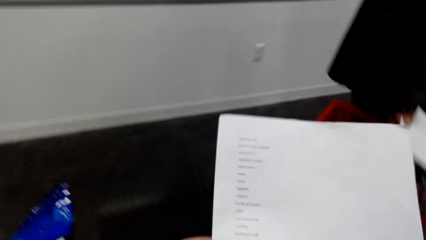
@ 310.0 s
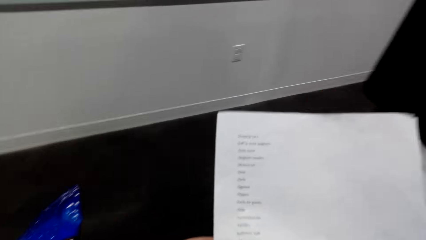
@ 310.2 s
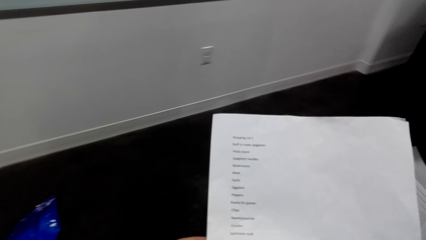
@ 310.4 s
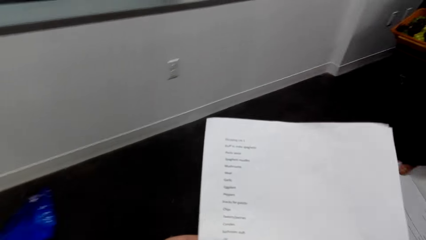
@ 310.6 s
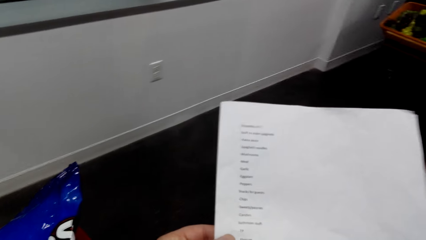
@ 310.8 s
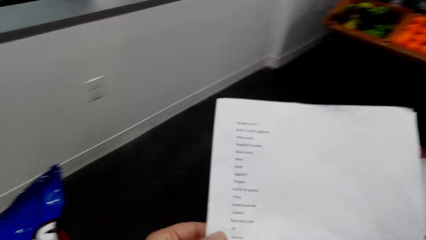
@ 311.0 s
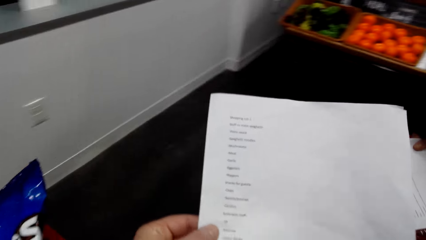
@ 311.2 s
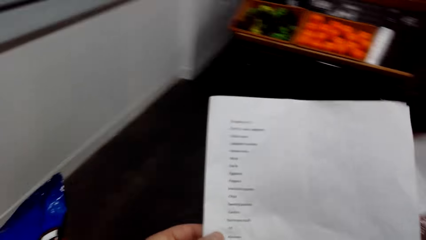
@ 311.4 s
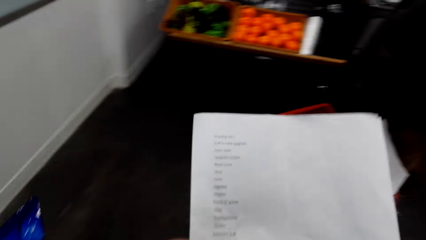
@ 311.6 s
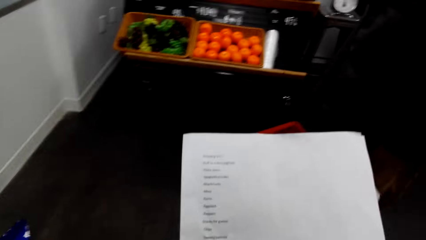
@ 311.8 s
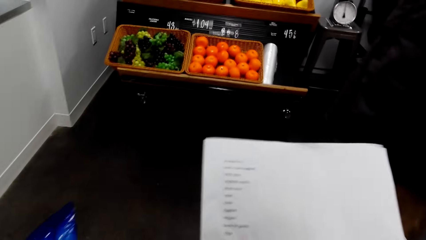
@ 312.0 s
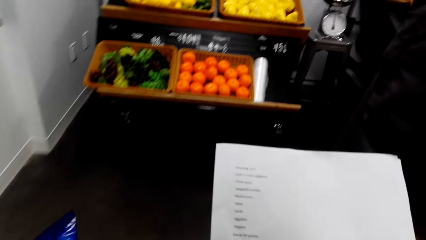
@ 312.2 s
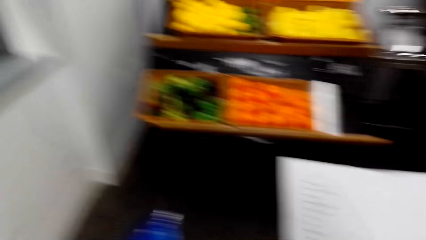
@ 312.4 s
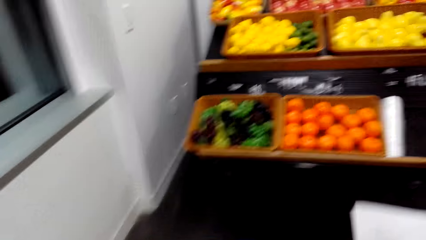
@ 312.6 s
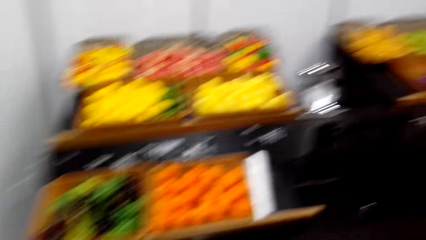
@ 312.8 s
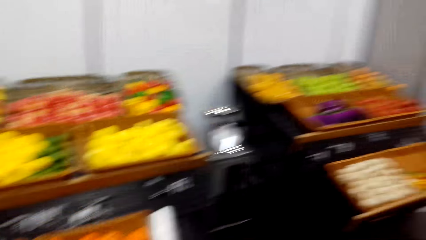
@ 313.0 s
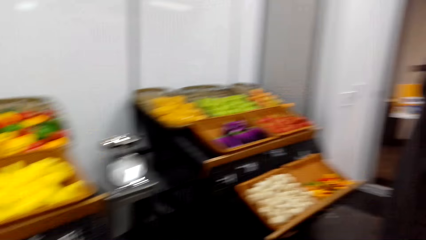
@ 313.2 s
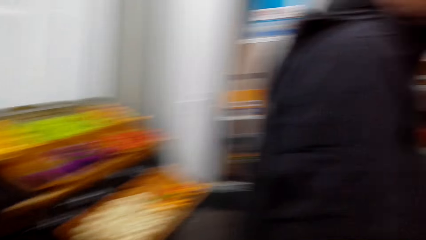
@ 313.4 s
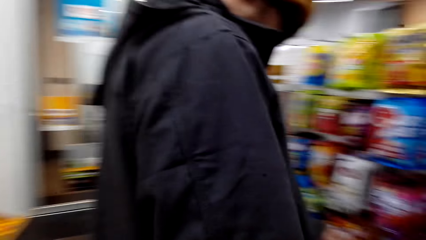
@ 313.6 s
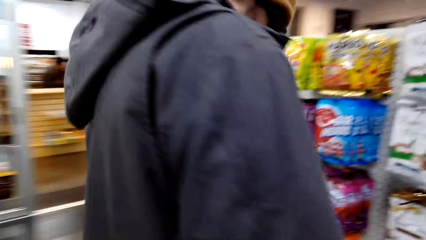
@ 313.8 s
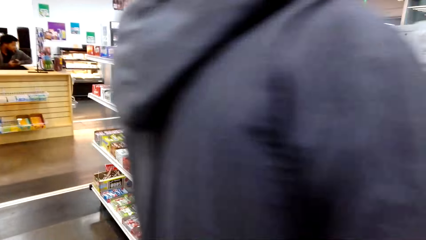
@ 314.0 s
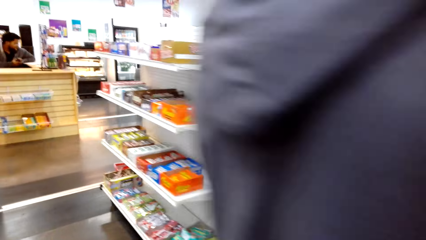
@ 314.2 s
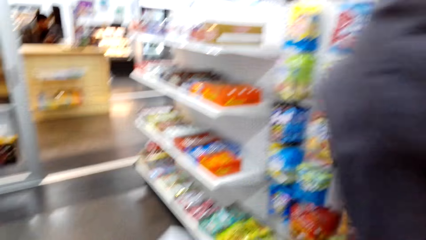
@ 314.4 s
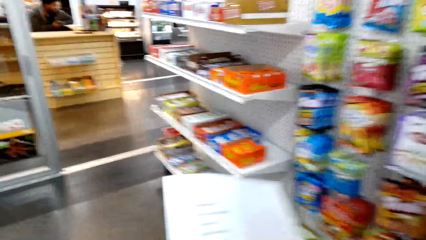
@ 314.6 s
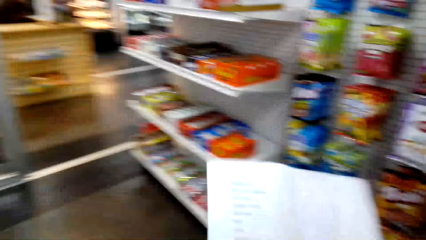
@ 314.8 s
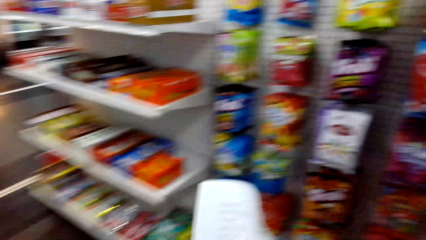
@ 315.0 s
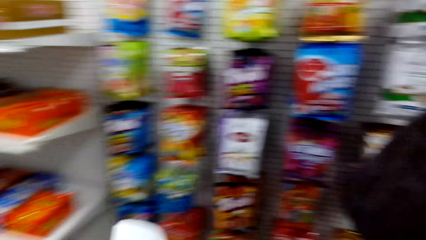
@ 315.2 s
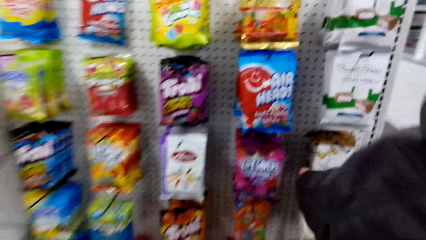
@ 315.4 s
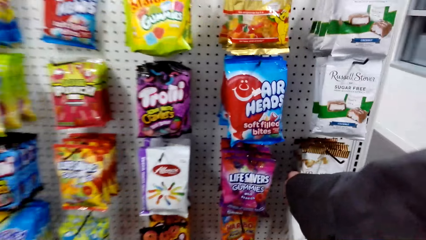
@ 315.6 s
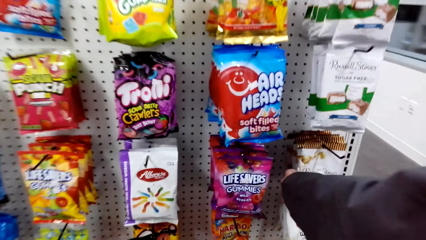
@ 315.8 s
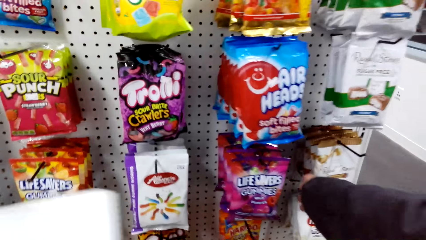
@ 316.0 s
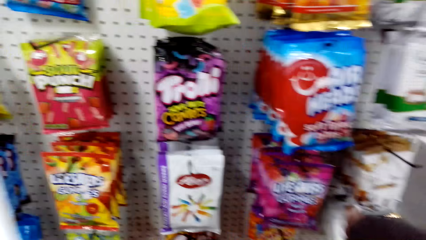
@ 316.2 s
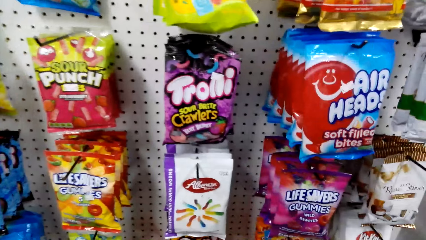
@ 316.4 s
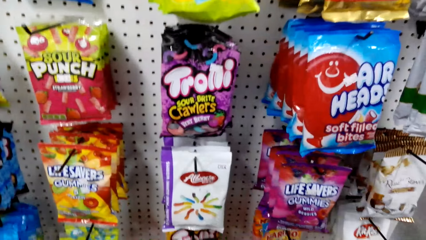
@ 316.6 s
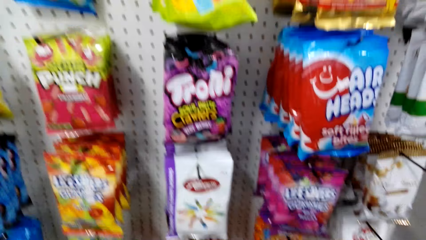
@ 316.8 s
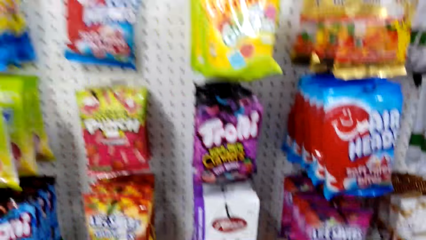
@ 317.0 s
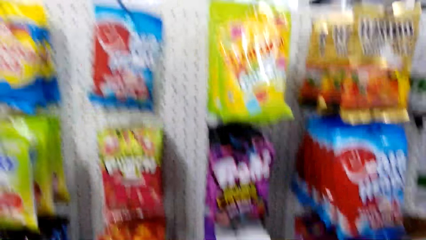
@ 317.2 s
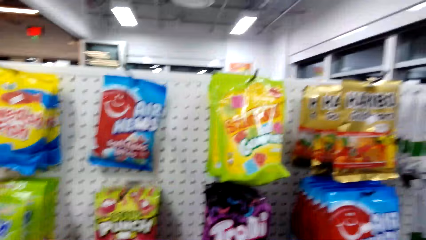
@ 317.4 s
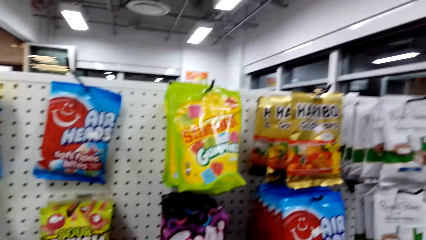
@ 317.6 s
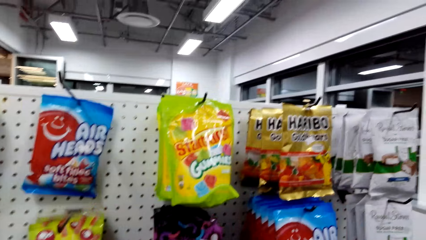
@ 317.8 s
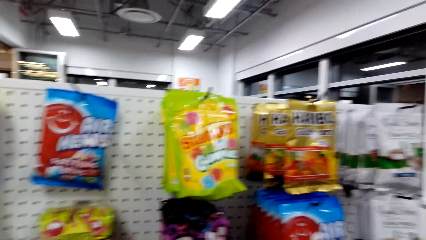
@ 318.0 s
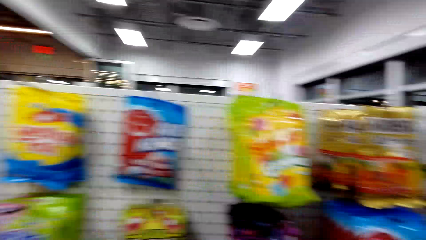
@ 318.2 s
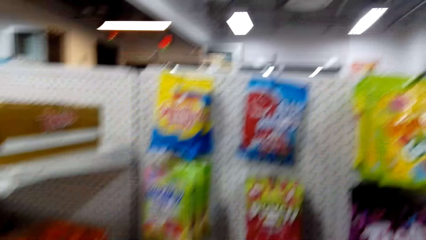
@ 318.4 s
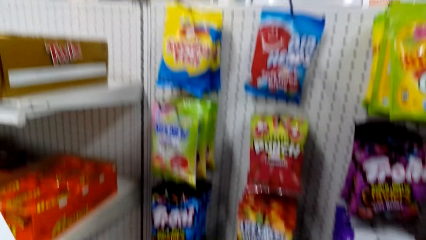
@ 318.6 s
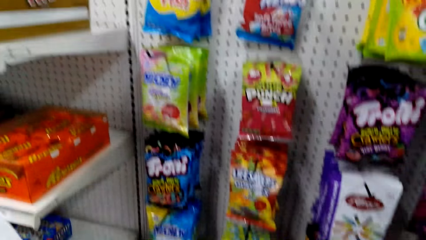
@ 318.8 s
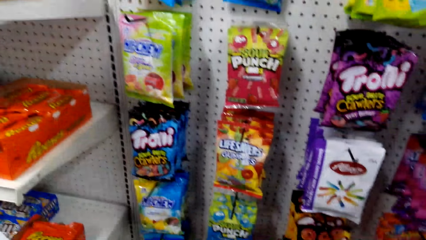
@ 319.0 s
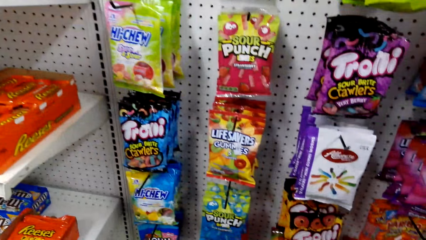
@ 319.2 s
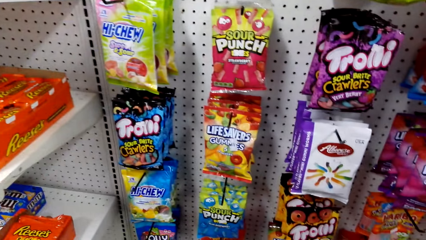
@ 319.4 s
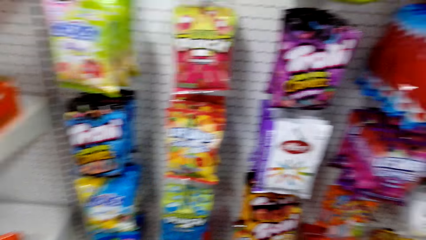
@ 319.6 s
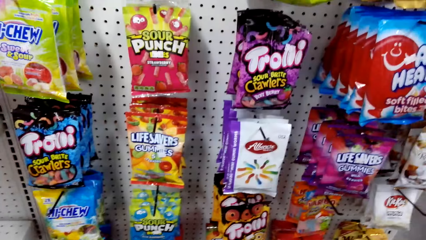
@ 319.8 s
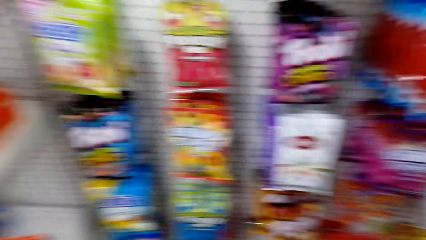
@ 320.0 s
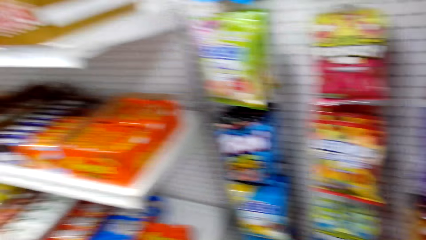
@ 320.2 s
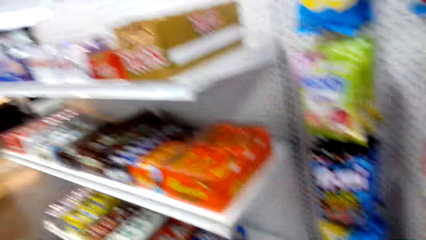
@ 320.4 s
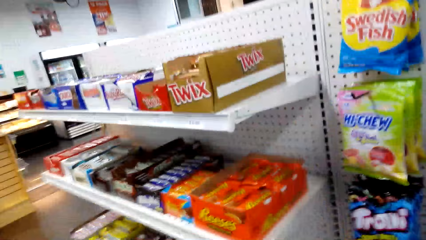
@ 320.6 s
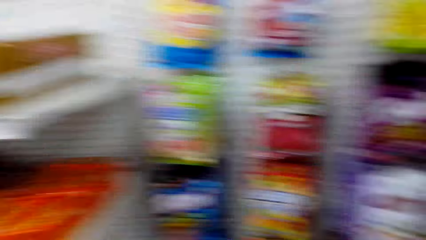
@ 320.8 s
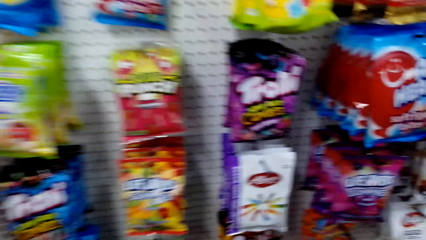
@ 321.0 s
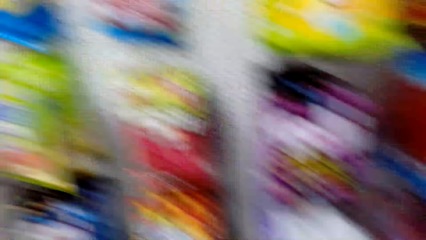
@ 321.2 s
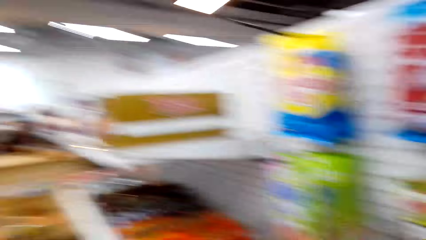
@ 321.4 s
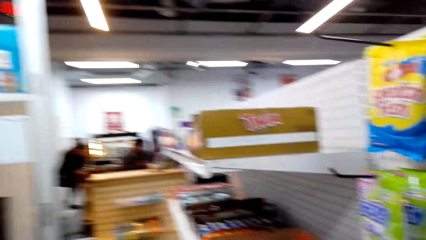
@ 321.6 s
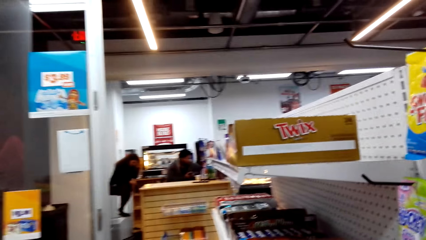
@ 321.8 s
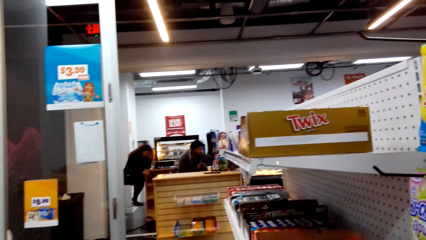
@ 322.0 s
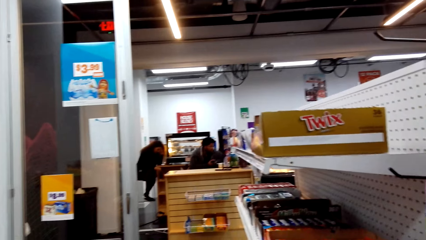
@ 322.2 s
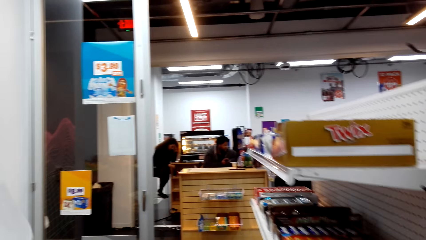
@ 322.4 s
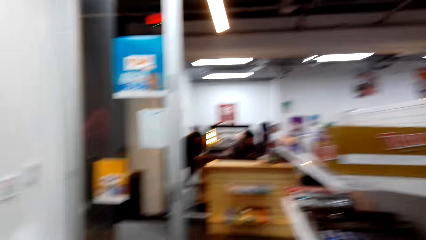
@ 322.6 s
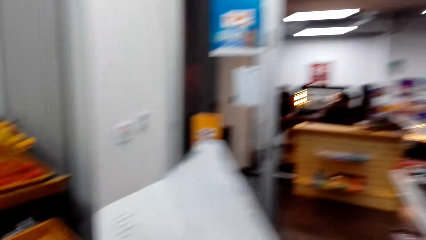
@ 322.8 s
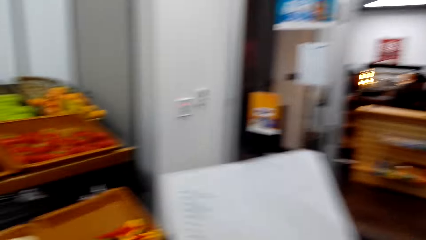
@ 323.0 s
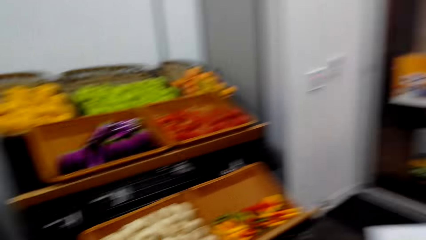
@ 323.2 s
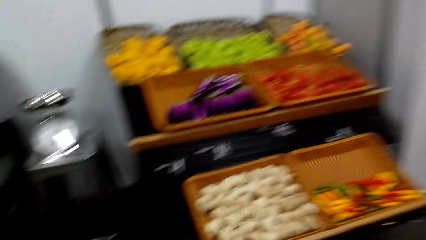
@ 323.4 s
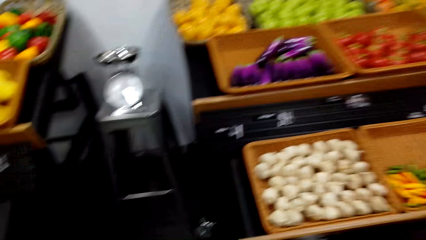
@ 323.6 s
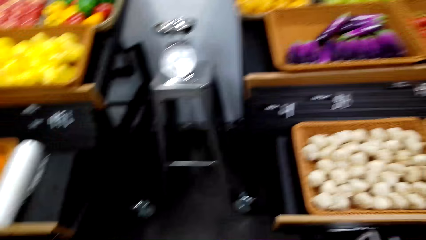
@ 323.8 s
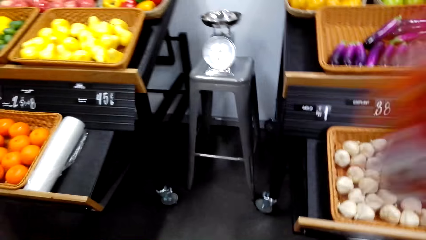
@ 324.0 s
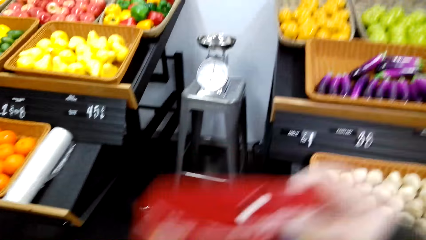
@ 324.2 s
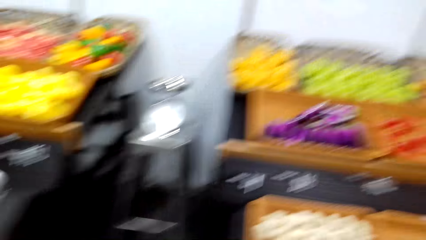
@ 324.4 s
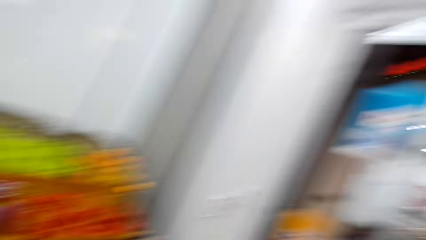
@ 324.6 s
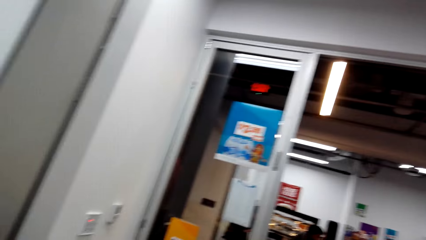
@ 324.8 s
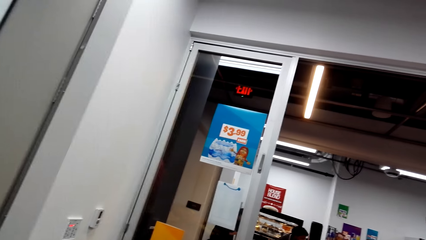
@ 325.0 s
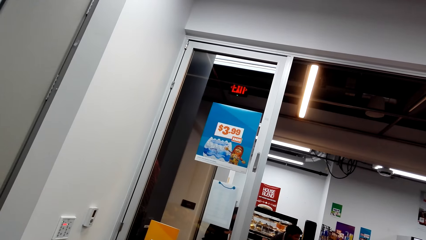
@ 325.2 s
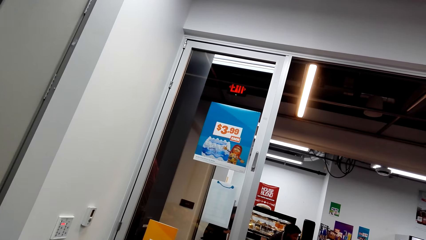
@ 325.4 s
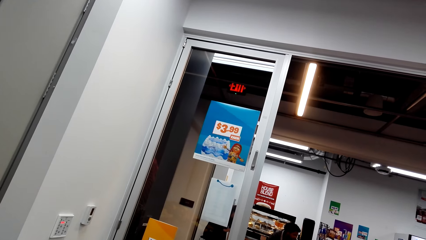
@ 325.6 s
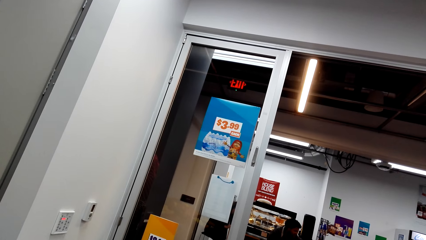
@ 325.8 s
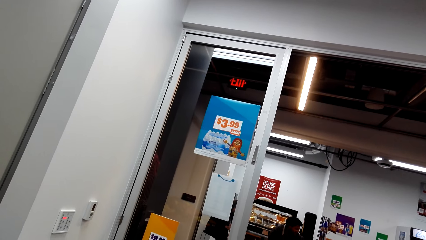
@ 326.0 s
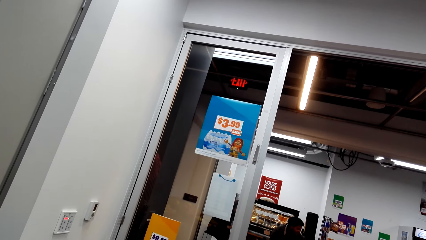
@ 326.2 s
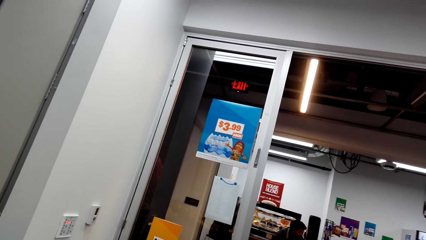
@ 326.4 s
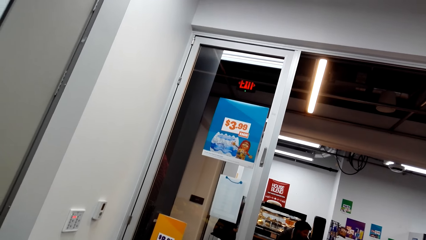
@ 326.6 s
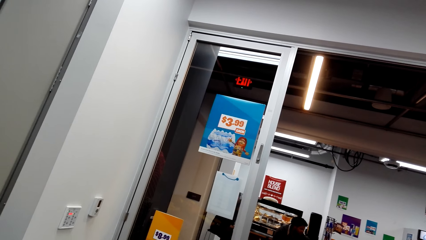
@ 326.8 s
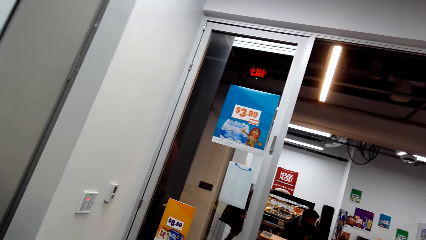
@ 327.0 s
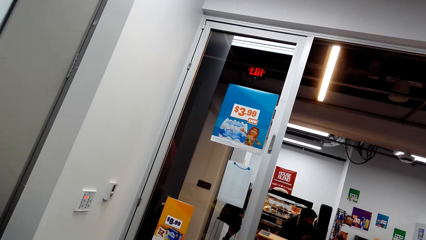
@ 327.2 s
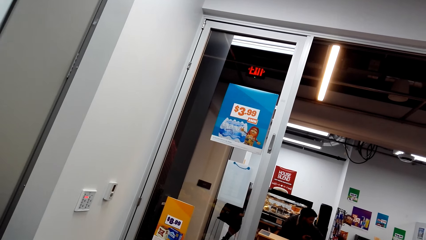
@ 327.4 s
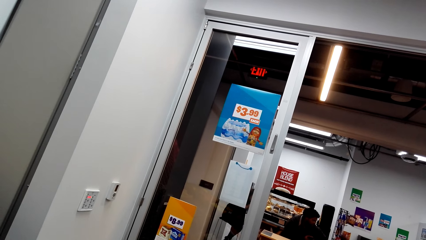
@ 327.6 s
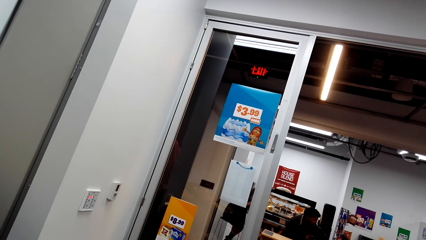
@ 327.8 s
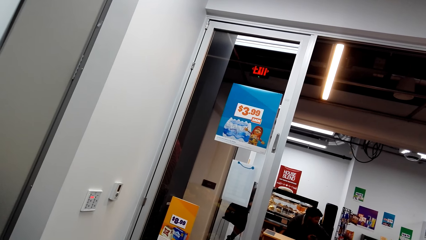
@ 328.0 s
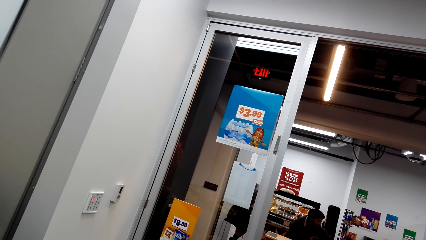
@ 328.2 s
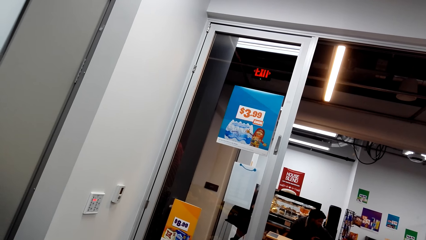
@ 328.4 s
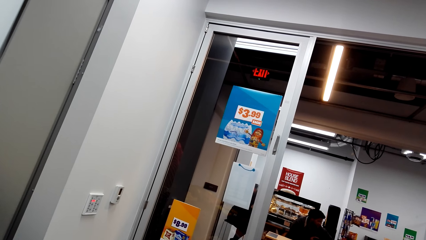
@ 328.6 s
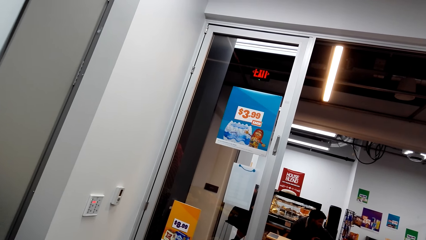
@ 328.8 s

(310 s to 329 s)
A person walks around. The camera wearer walks around the room. They look around. They stare at the shelf.
